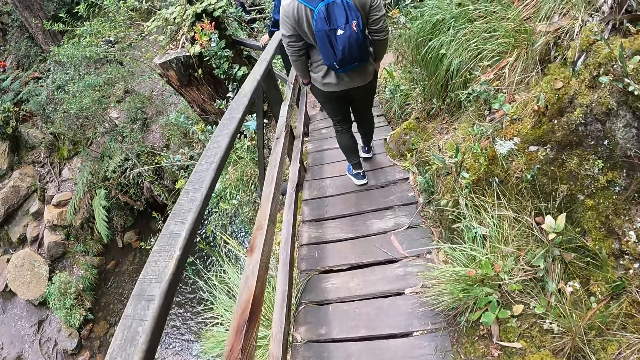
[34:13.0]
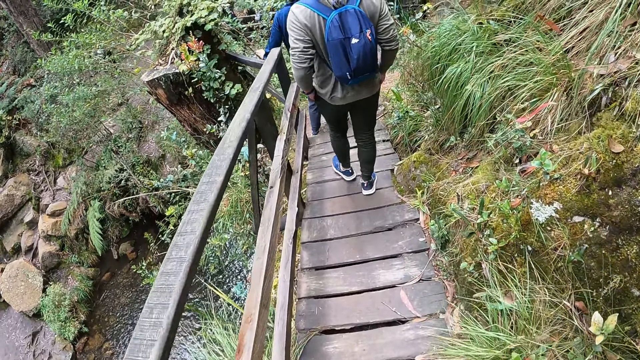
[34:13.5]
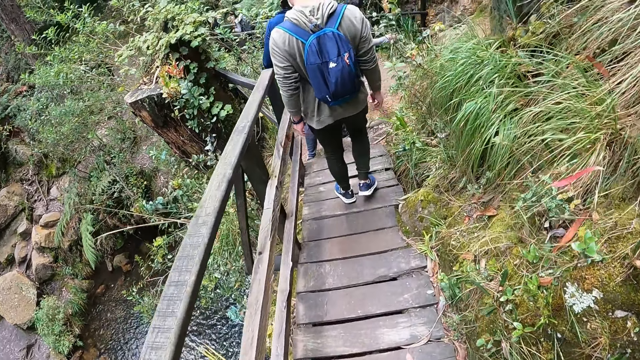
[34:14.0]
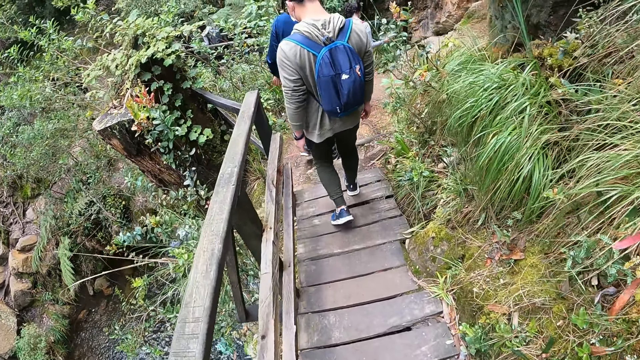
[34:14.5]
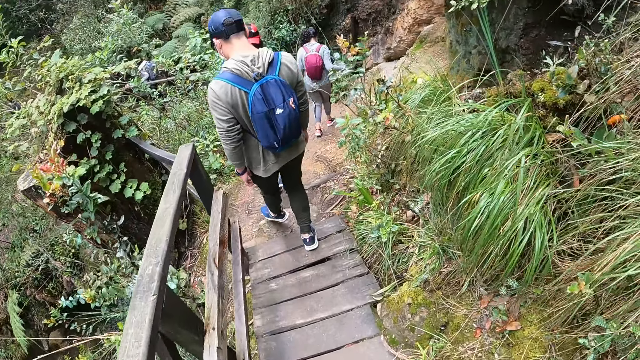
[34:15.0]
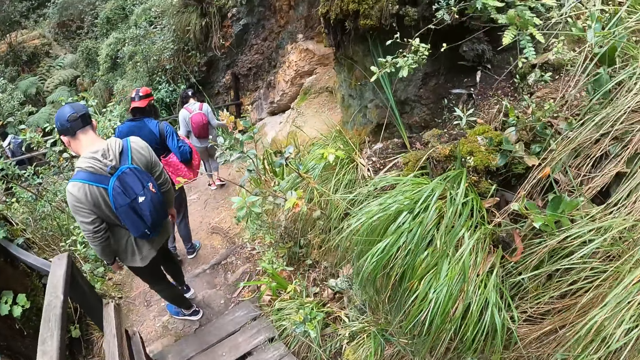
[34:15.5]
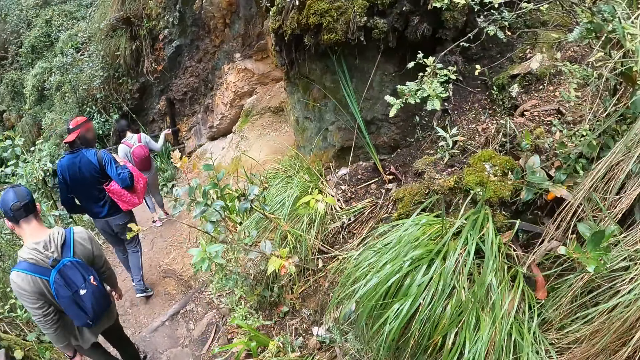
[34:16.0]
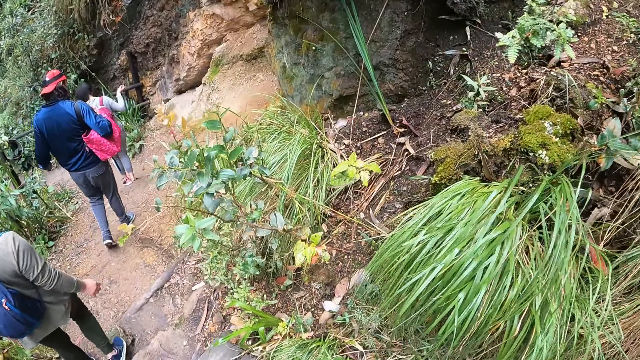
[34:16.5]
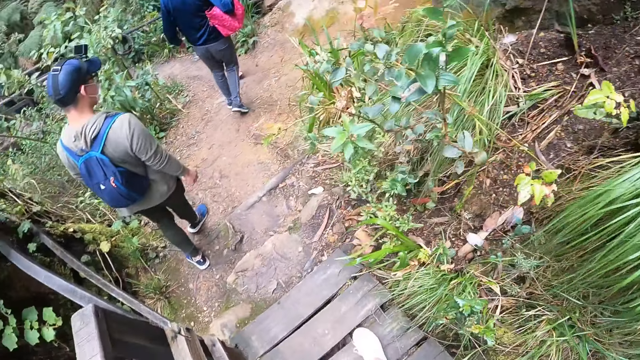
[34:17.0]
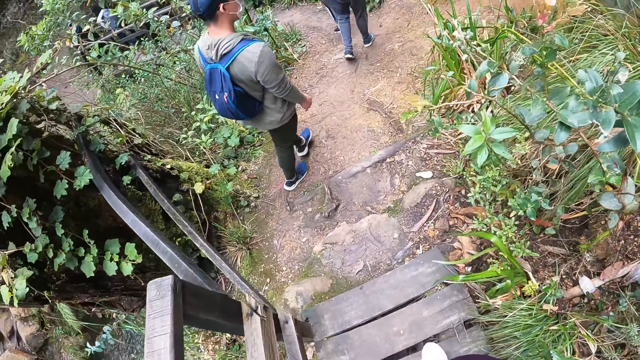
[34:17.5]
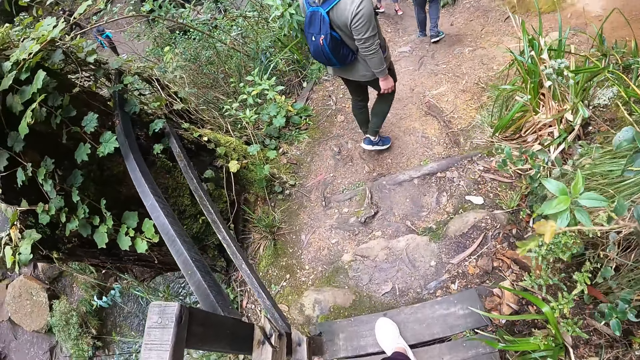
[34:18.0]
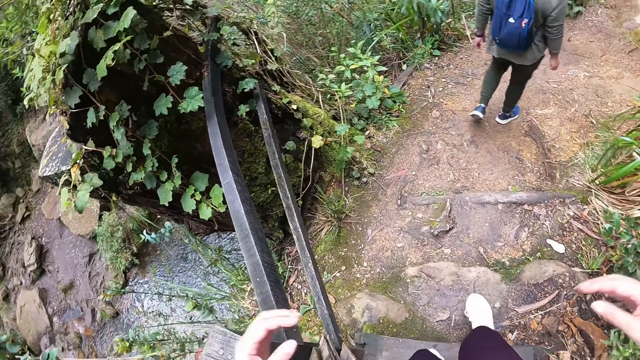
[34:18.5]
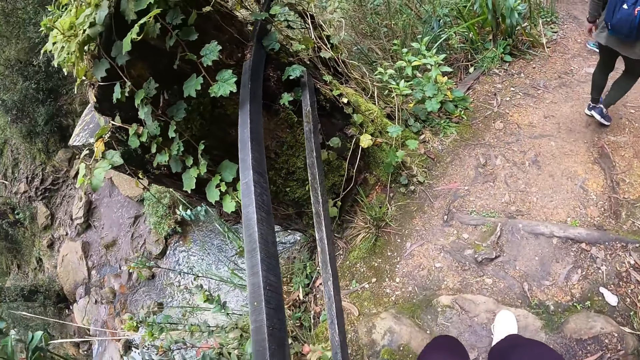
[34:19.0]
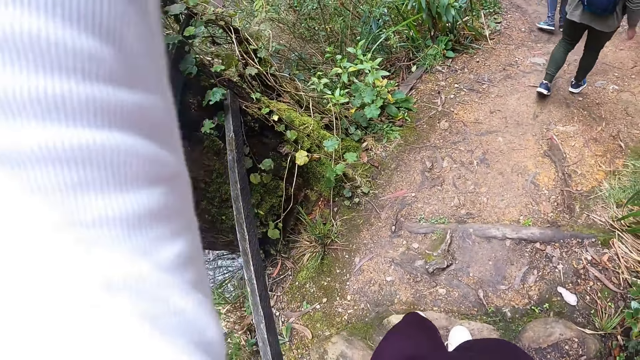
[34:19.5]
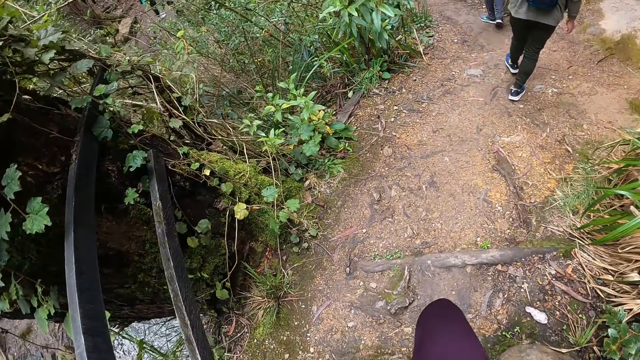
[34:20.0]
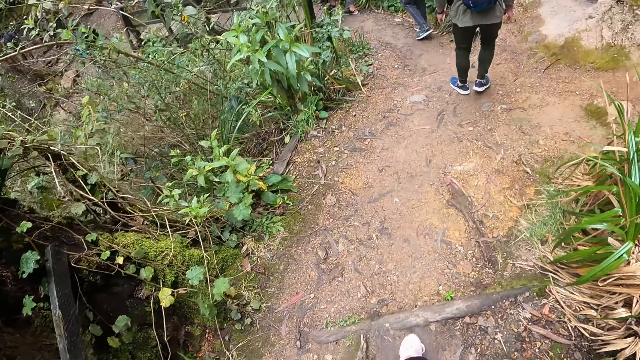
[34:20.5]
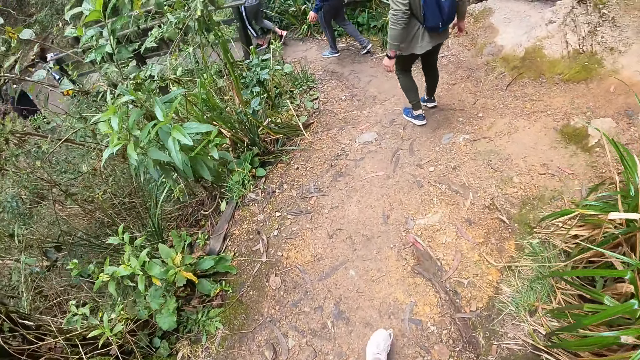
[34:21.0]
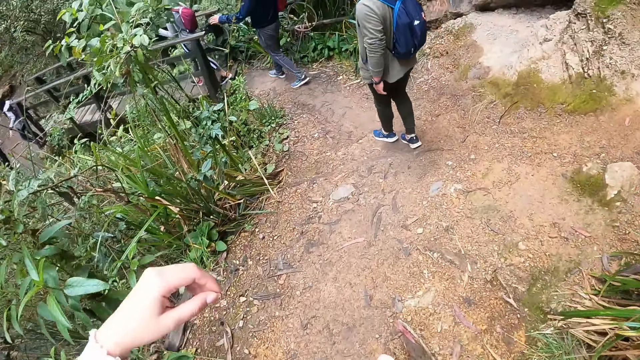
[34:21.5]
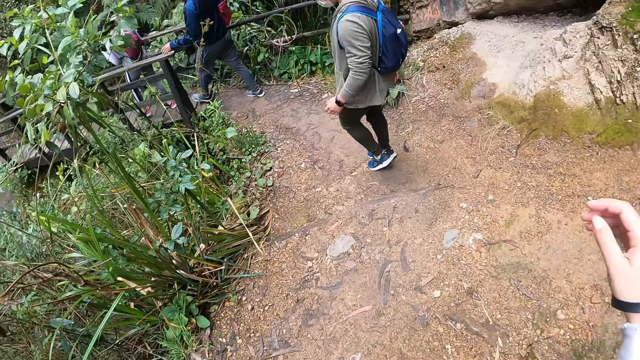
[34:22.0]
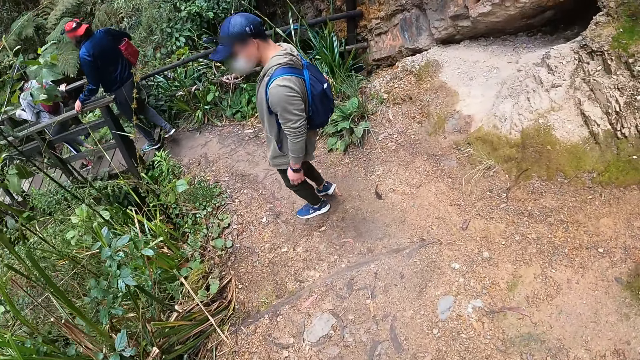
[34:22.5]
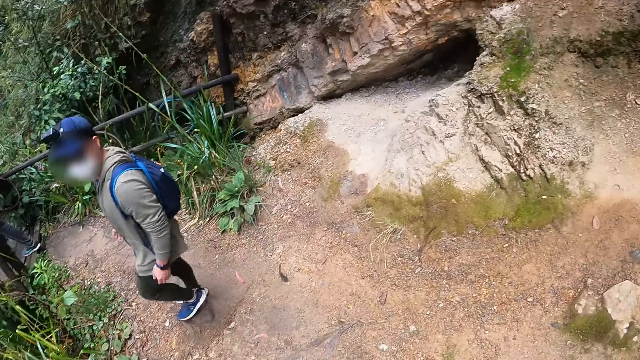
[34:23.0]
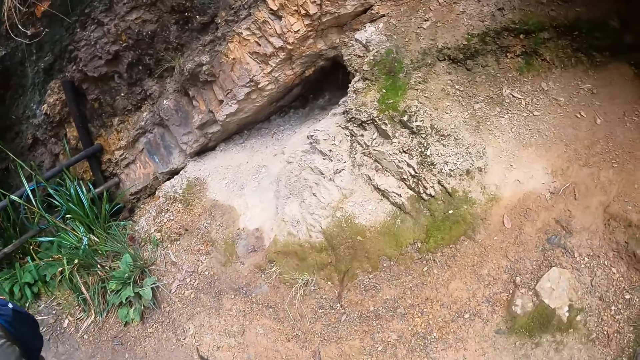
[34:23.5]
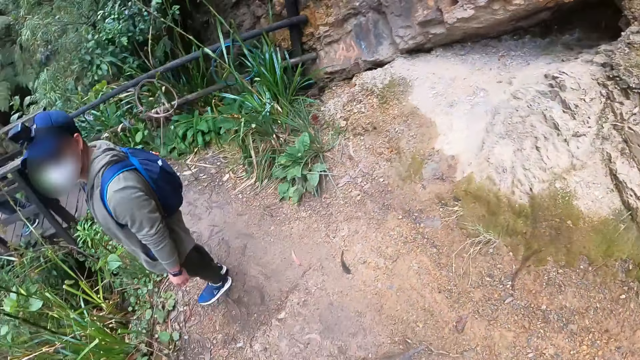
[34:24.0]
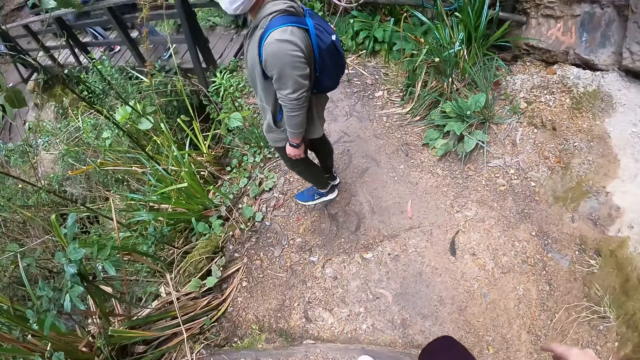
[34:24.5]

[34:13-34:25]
A man steps on a rock on the hill. Another man walks on the hill. The camera wearer steps on the rock. The first man climbs the stairs. The camera wearer walks on the hill.

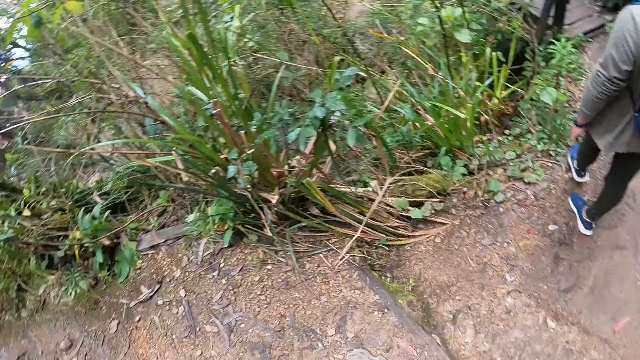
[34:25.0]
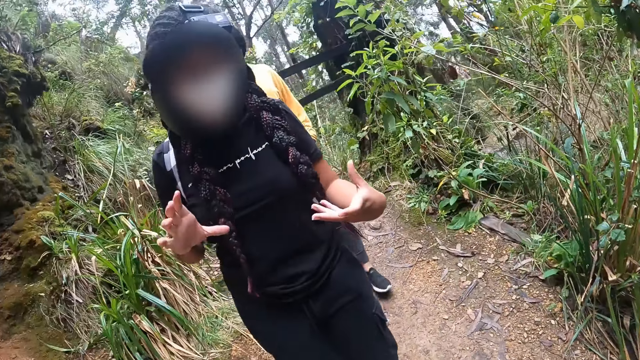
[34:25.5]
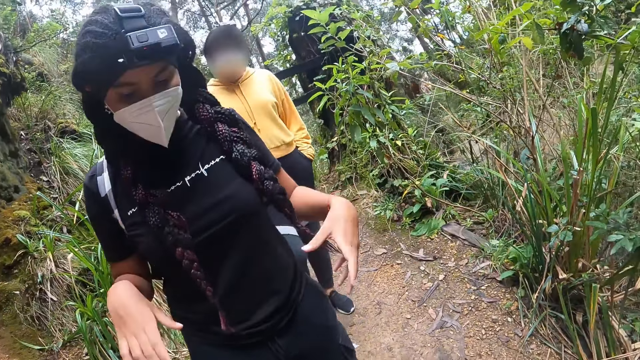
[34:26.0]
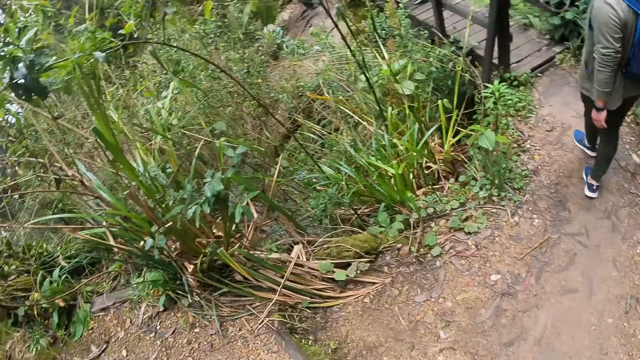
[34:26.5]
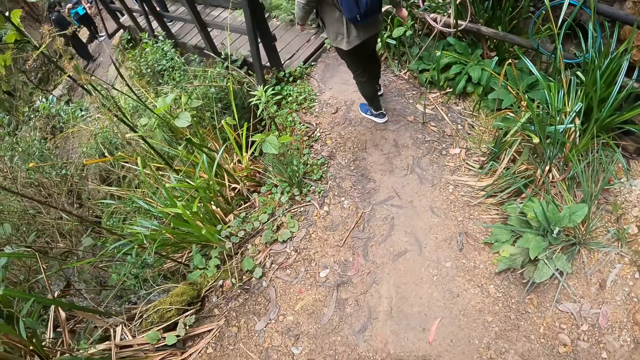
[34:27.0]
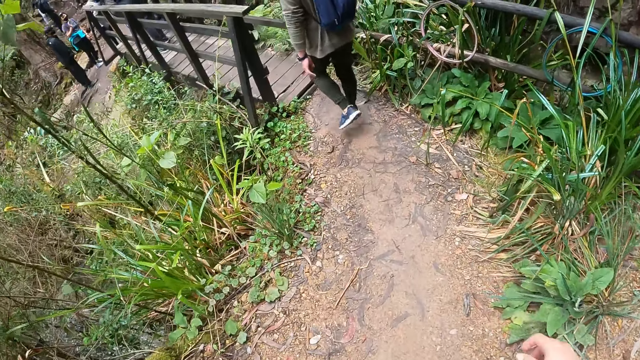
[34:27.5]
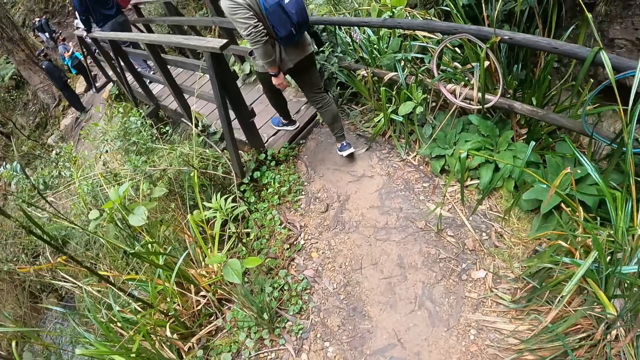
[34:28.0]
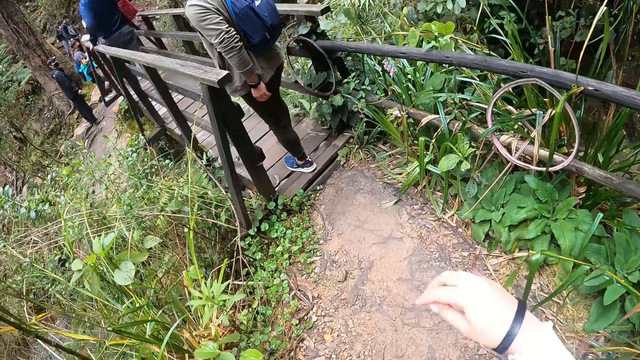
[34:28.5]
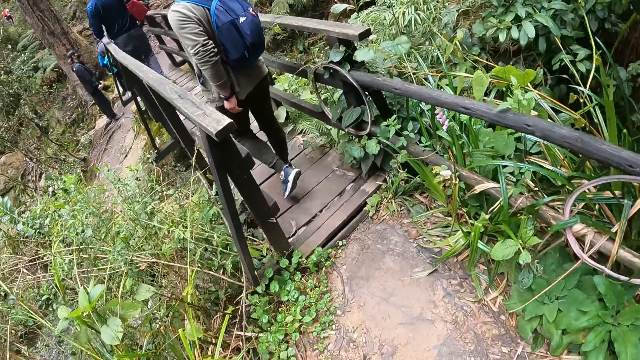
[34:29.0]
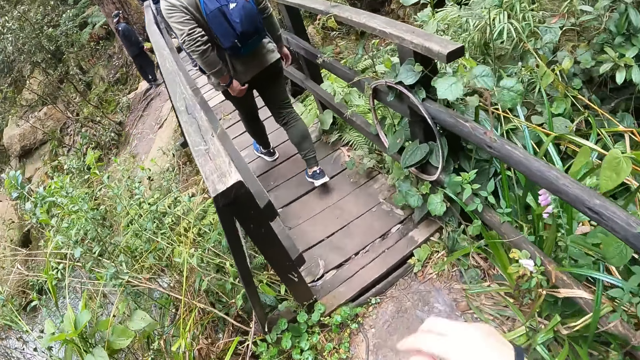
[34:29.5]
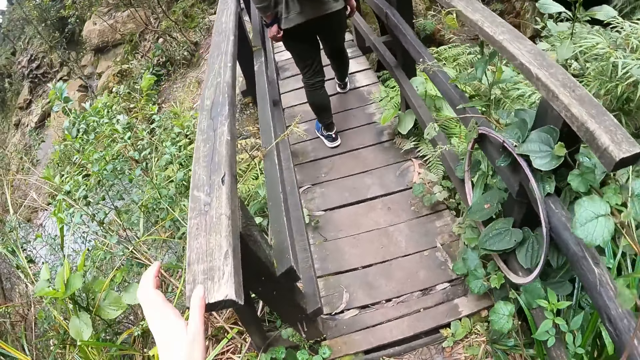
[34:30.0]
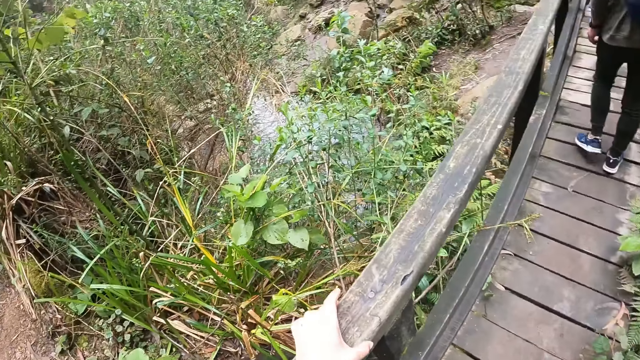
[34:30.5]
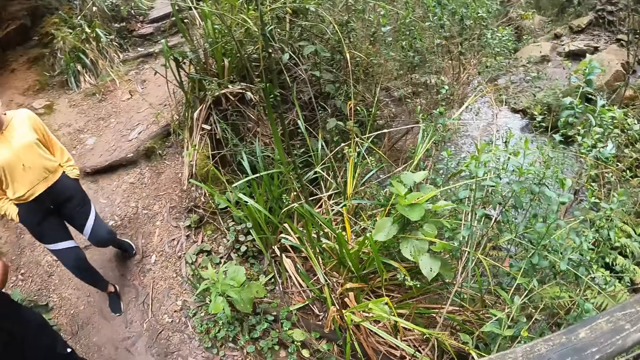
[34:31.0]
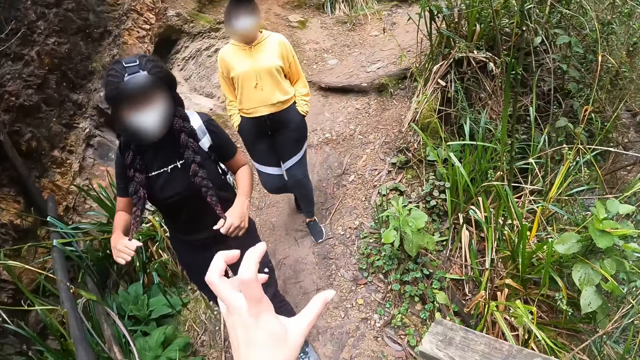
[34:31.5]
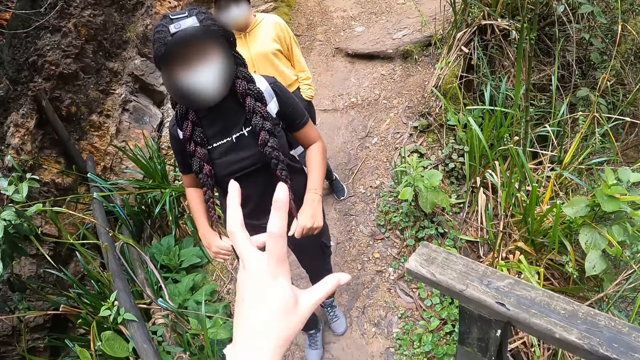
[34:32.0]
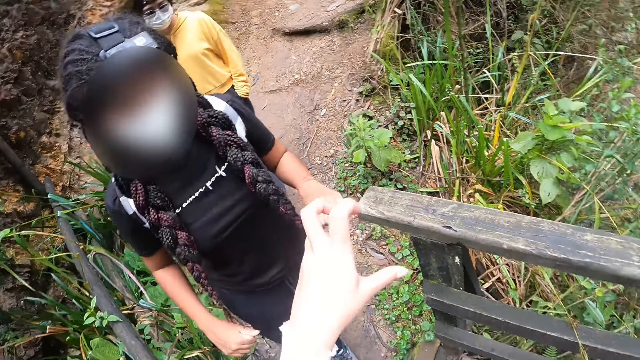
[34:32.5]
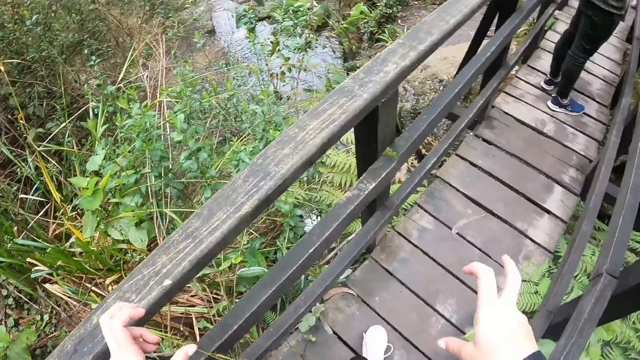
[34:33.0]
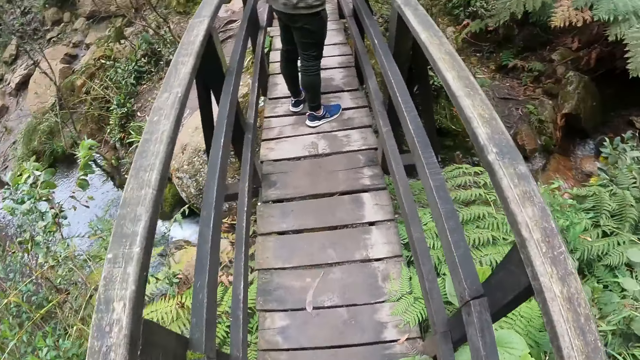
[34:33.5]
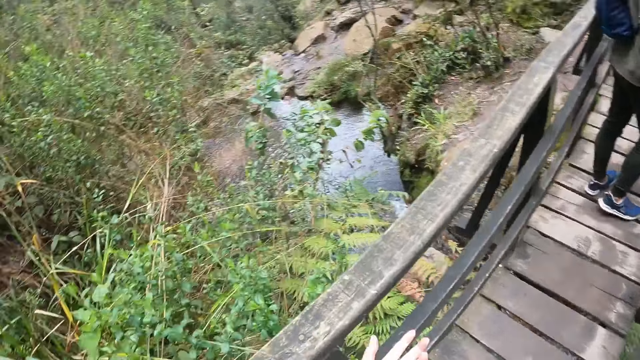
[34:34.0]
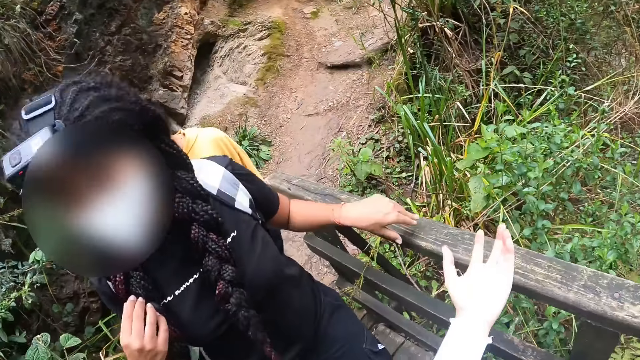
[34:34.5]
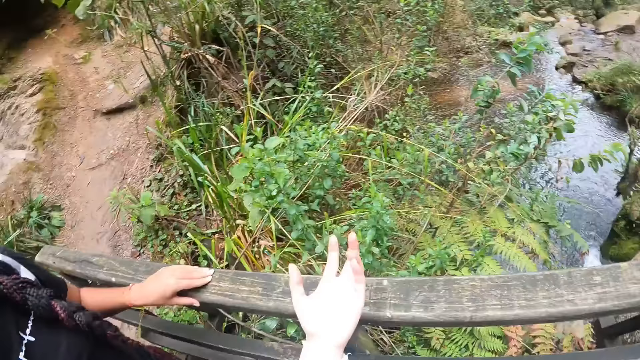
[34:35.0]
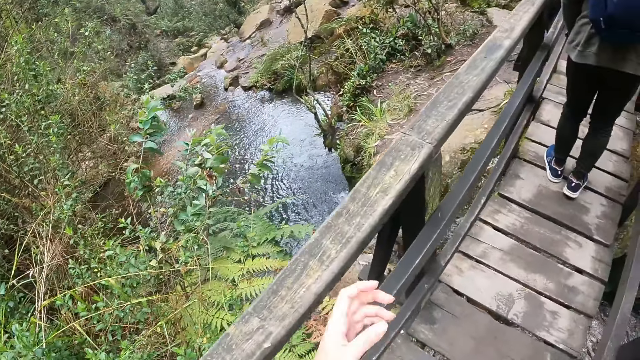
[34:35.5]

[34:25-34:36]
A man walks on a walkway. The camera wearer holds a hand railing with her left hand. She gesticulates with her left hand. She dialogues with the man. She walks on the walkway.
